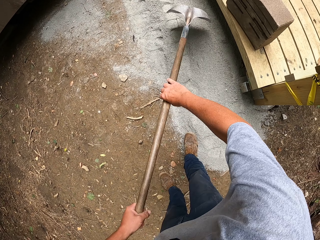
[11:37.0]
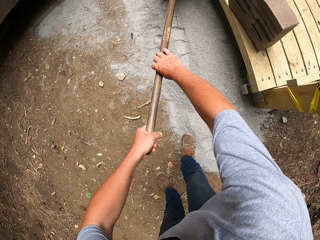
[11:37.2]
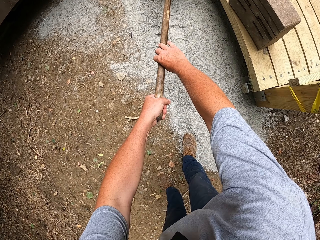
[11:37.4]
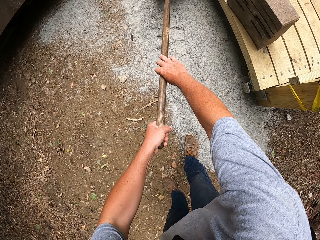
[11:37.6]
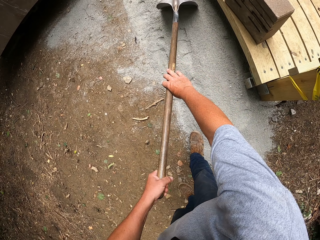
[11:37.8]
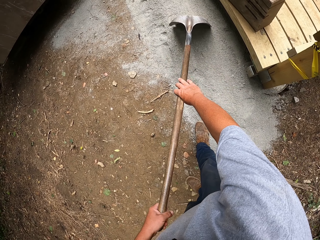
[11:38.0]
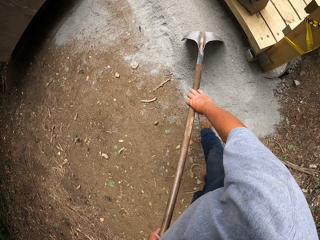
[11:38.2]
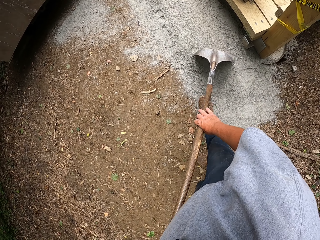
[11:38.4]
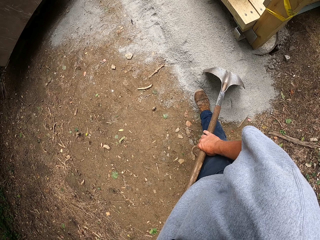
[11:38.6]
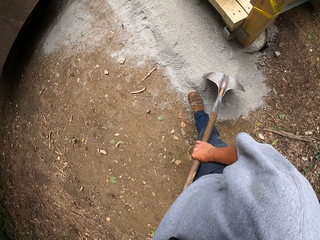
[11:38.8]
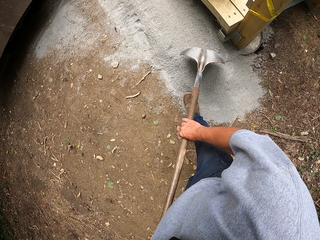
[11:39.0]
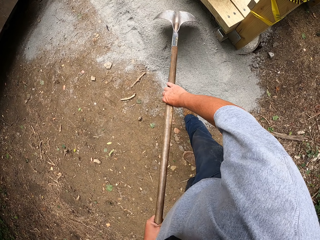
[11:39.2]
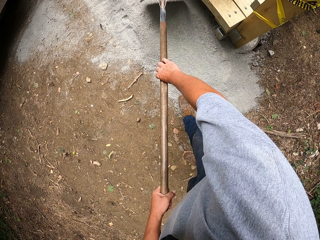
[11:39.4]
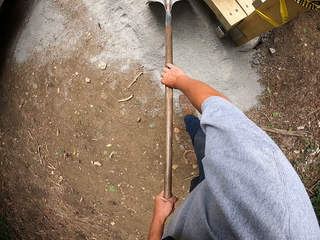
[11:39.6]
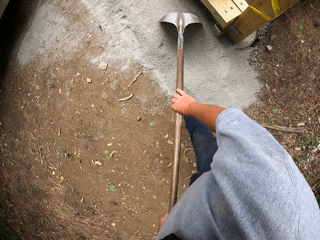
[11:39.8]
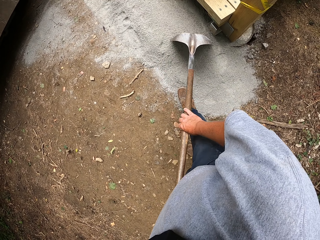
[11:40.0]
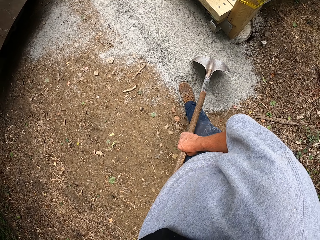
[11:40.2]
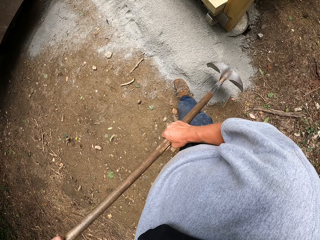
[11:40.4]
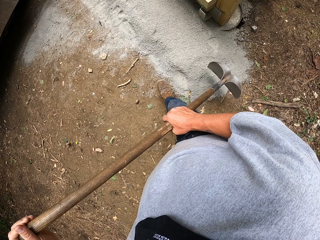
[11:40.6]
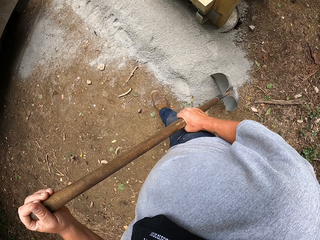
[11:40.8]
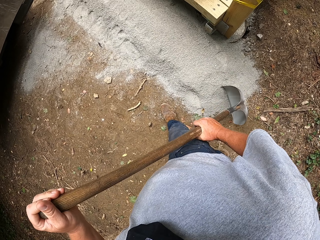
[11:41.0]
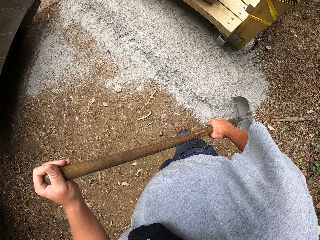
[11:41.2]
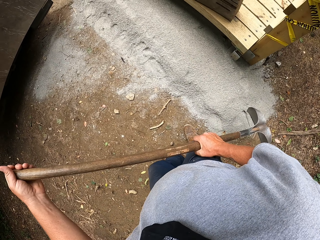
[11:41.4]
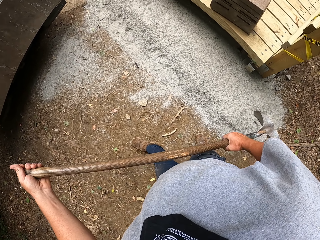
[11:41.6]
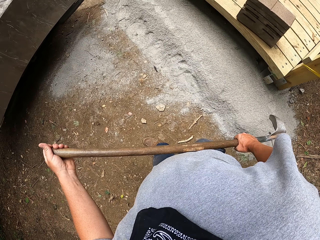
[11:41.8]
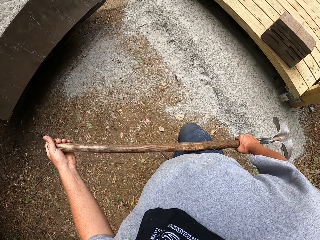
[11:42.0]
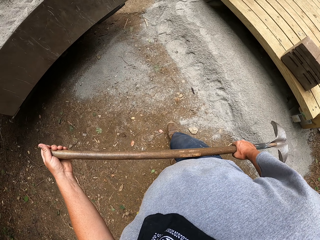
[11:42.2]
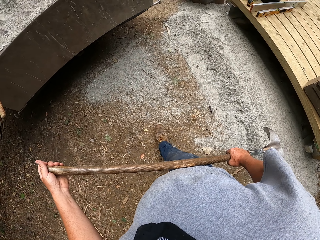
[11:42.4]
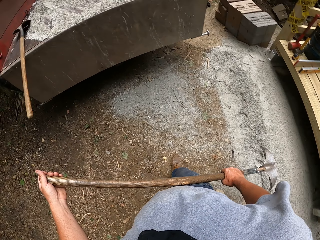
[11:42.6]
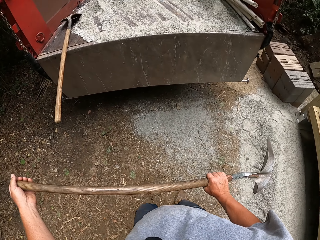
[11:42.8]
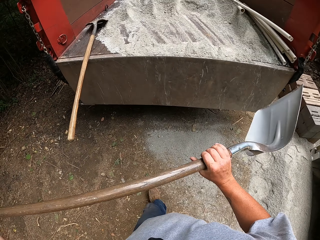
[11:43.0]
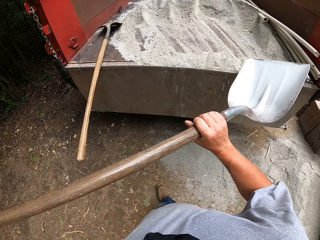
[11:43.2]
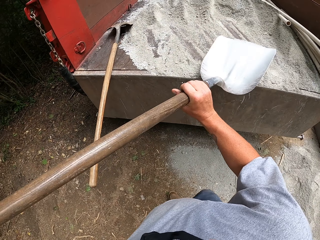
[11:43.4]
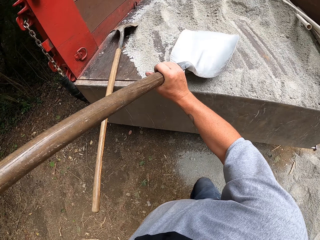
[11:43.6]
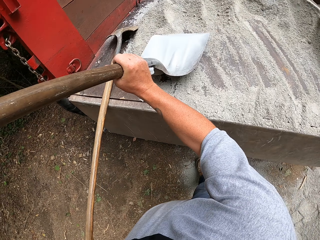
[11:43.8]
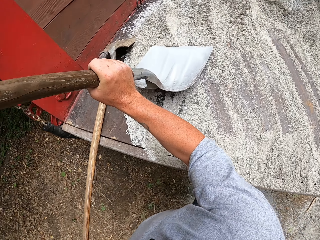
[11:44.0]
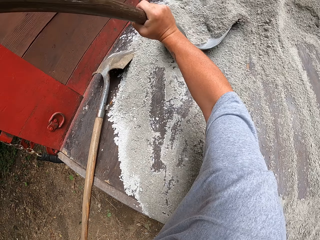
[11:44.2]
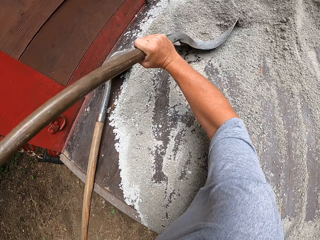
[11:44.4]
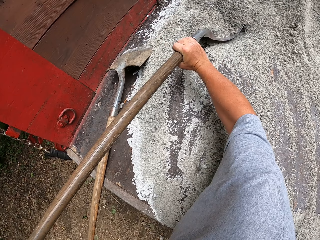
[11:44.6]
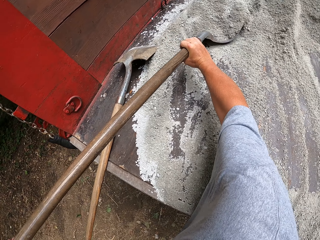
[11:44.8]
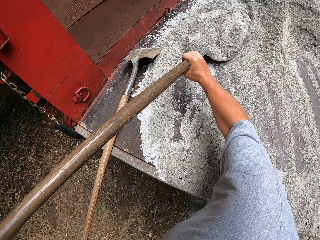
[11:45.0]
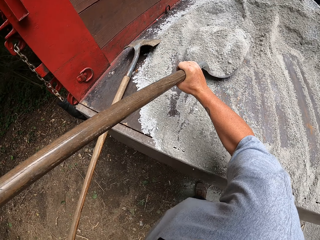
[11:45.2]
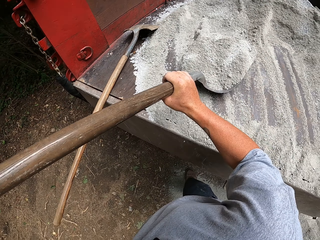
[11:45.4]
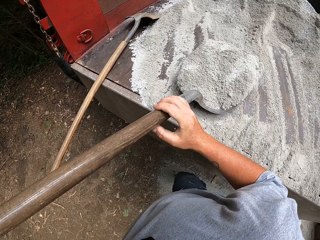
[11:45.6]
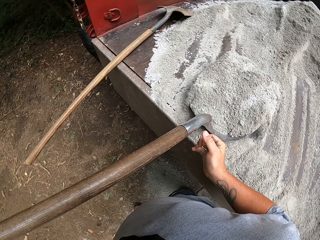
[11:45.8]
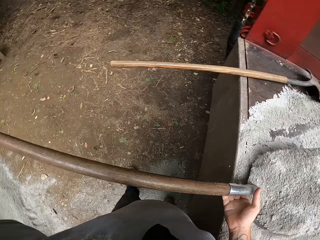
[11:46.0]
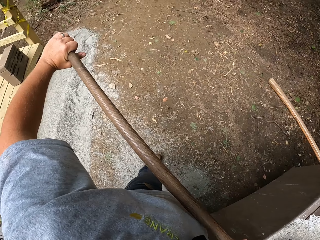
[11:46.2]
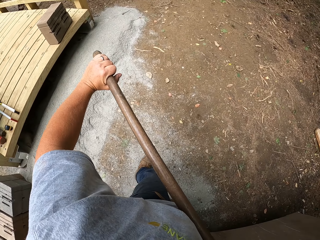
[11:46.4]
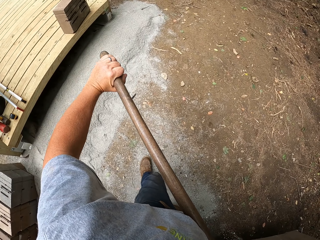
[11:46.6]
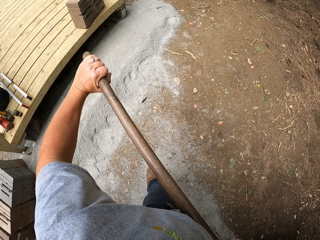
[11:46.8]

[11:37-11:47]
The camera wearer walks towards the lorry. They collect sand from the lorry with a spade.

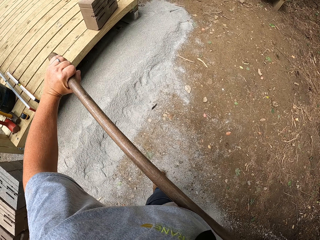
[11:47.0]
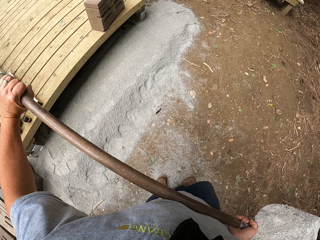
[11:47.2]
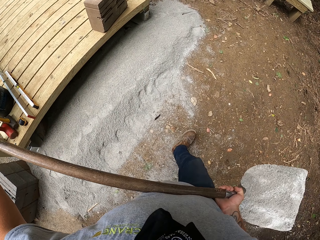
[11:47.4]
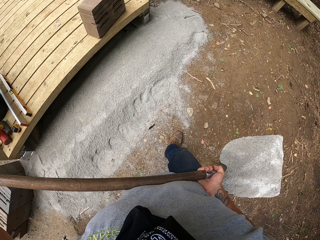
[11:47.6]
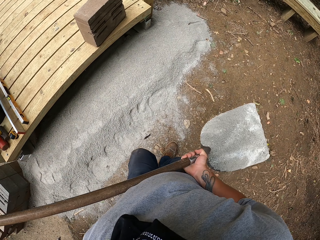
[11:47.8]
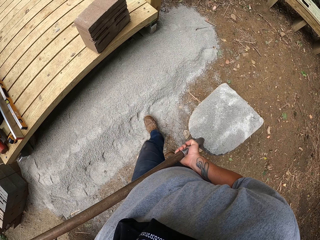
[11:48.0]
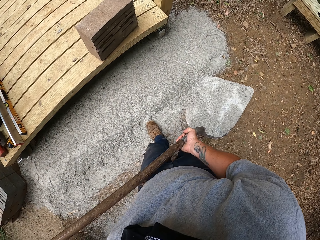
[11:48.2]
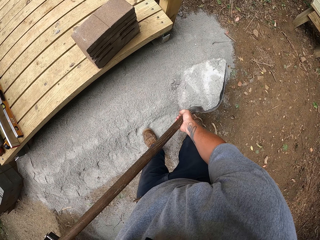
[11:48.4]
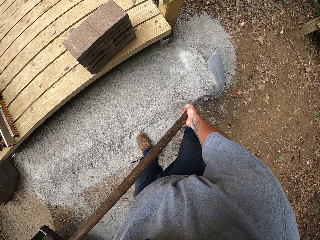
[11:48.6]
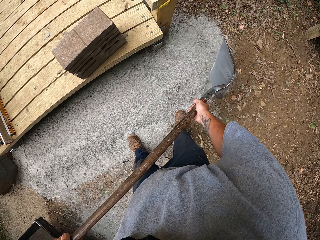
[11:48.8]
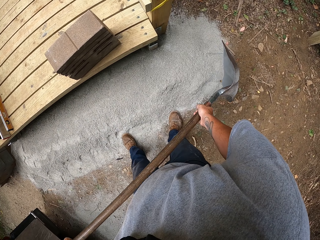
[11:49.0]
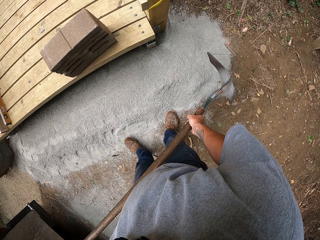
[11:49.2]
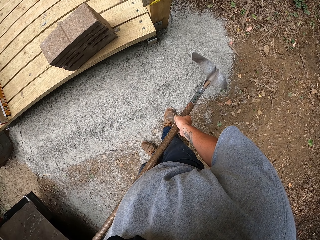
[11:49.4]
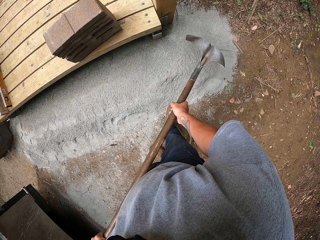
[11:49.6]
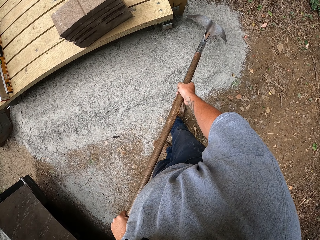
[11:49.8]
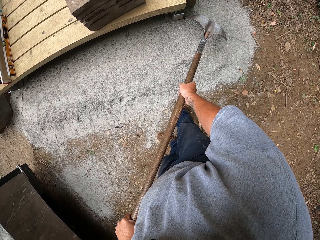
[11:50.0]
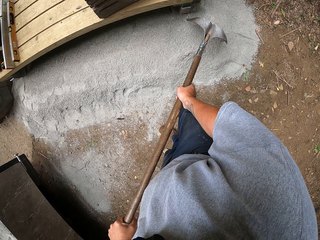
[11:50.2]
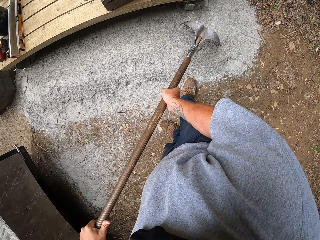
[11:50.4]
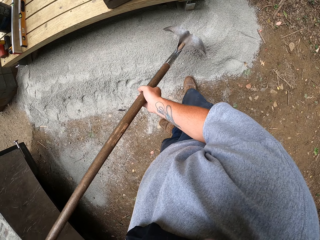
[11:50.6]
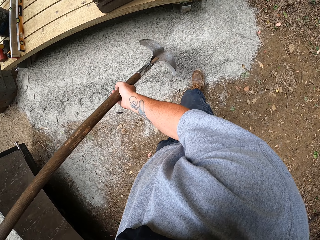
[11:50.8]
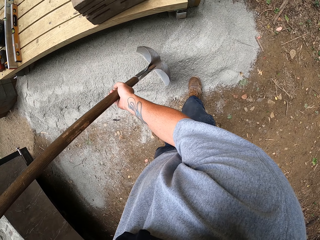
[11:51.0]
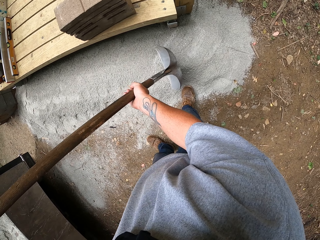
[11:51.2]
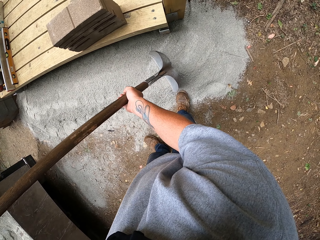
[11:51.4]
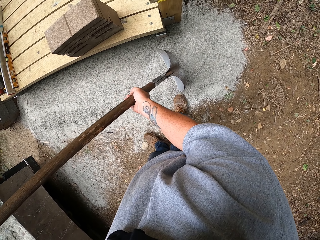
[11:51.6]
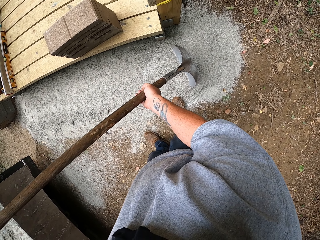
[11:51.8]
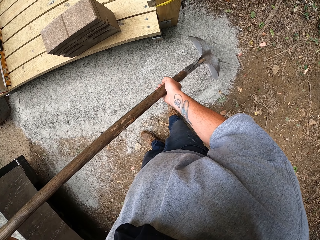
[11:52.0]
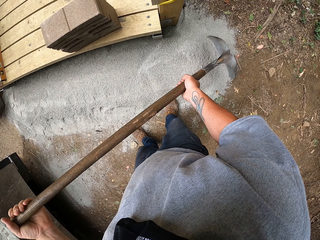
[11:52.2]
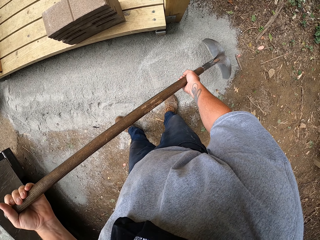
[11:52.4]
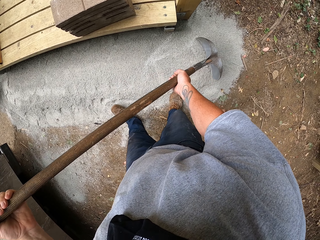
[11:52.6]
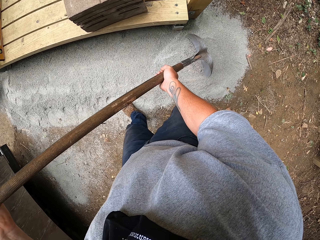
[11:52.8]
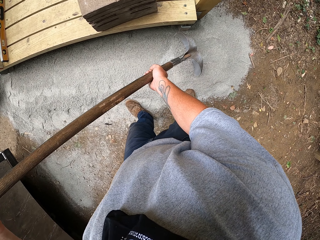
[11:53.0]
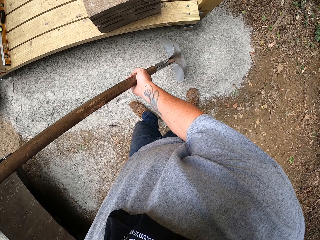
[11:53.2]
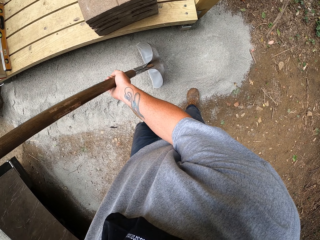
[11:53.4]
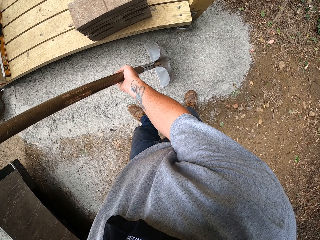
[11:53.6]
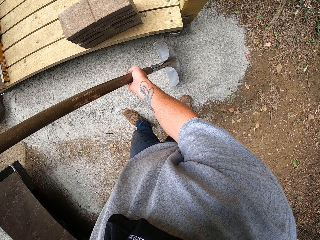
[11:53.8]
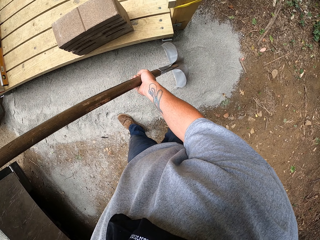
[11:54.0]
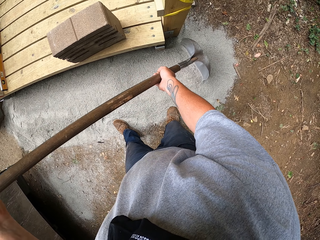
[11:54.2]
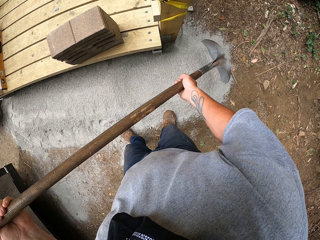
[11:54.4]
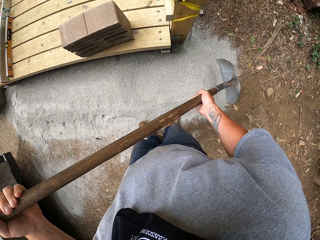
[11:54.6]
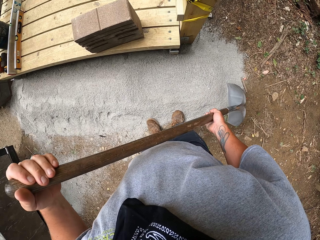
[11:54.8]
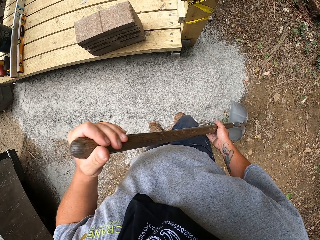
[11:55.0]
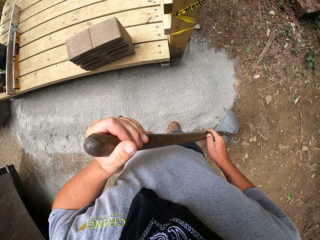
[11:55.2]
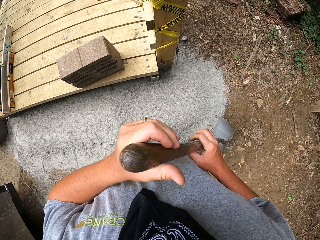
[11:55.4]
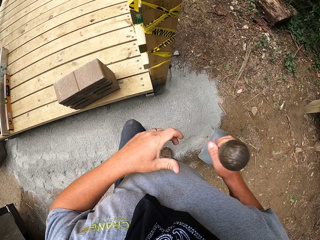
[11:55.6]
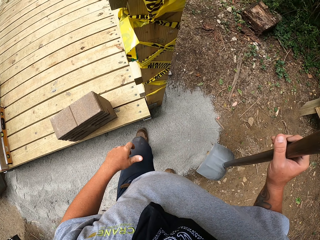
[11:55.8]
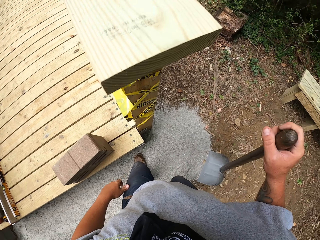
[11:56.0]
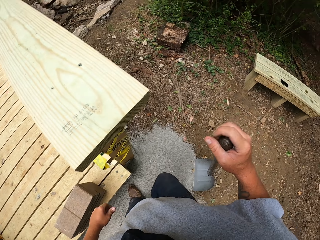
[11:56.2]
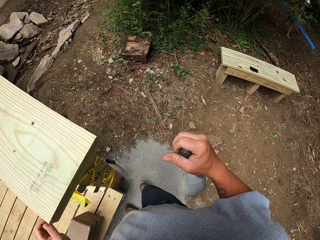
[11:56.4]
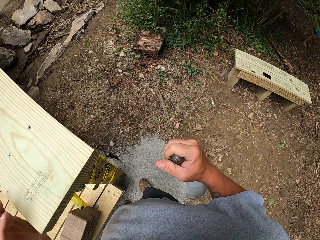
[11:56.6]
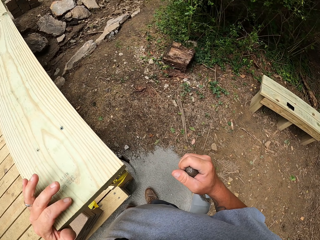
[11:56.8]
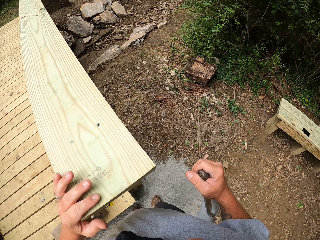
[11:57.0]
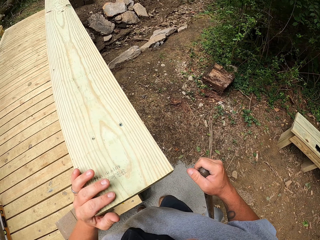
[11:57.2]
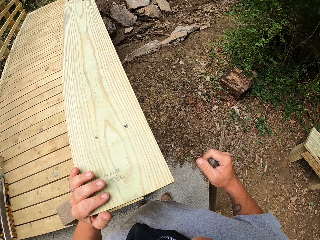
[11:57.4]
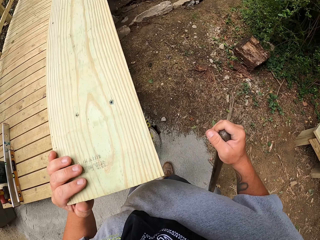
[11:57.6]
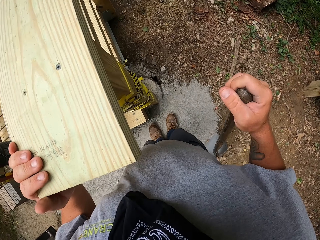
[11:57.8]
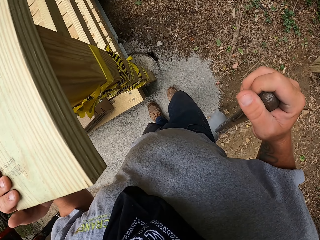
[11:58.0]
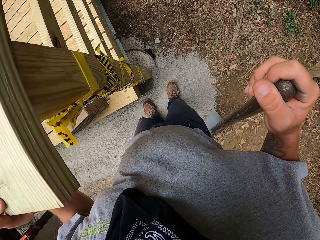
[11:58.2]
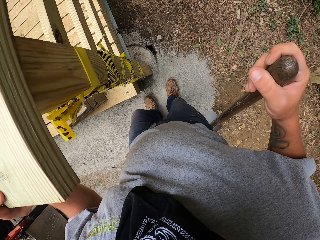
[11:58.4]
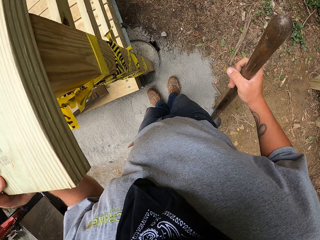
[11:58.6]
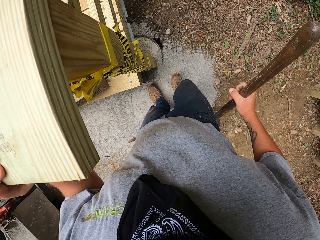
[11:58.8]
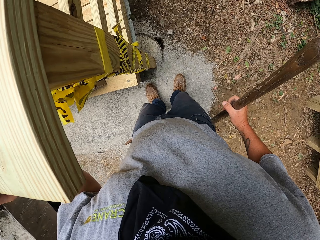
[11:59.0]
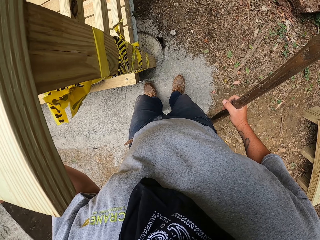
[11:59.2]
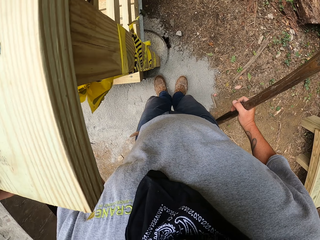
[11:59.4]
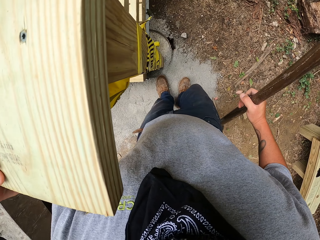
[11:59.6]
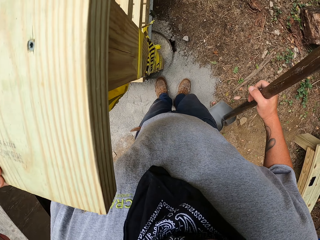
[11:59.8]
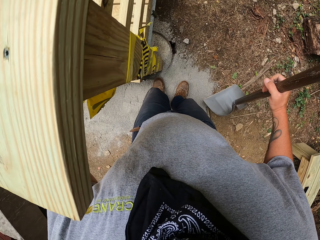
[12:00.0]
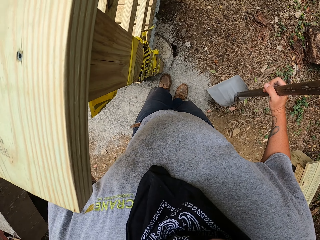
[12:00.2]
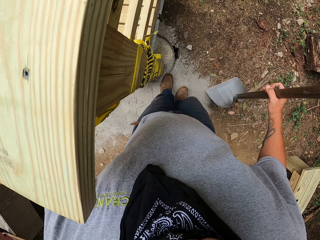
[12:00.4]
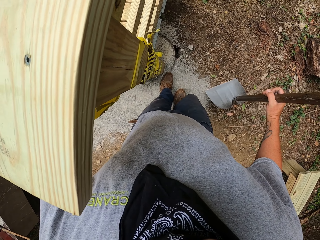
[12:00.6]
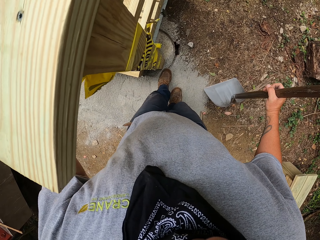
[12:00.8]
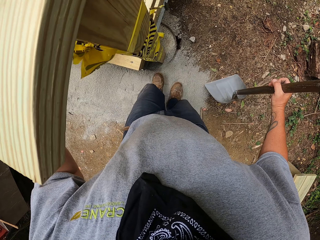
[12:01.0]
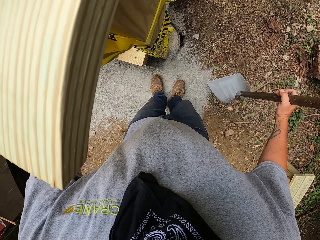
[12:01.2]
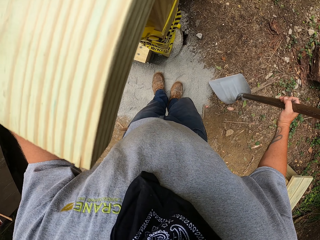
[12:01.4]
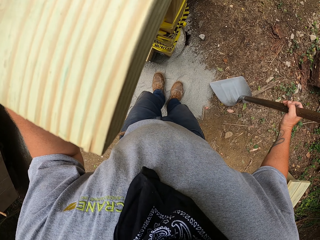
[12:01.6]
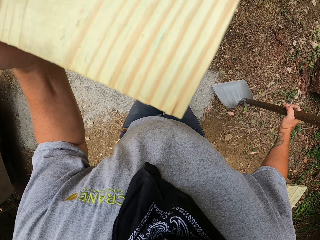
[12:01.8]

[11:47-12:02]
The camera wearer walks around. They pour sand on the ground. They spread out the sand with the spade. They step on the sand to flatten it.
